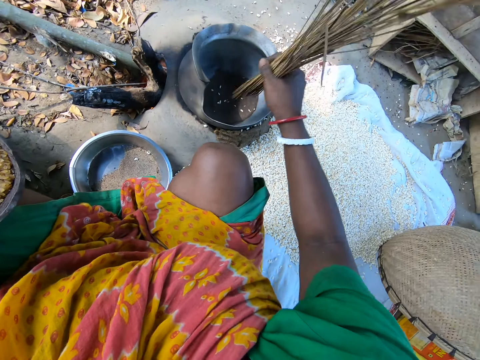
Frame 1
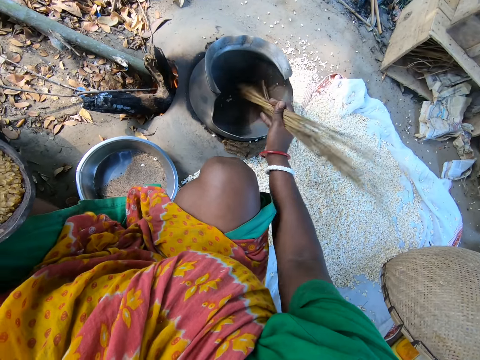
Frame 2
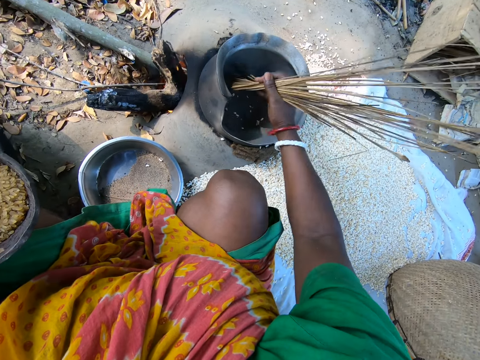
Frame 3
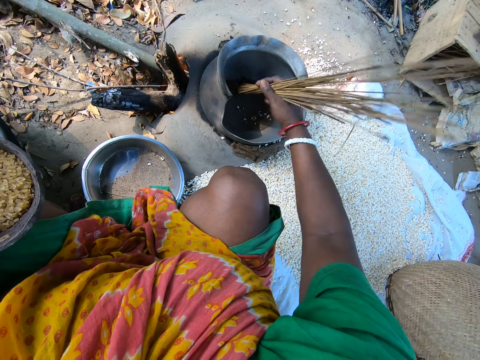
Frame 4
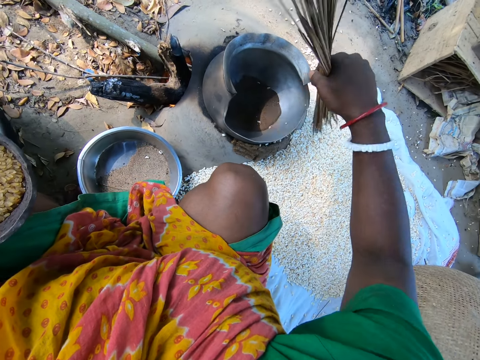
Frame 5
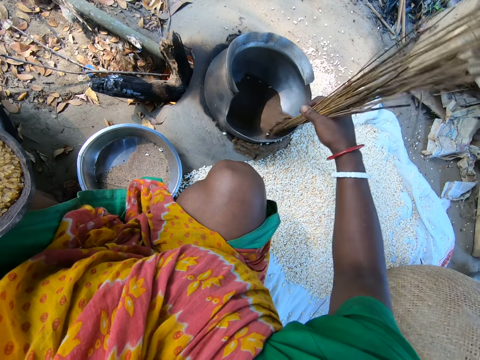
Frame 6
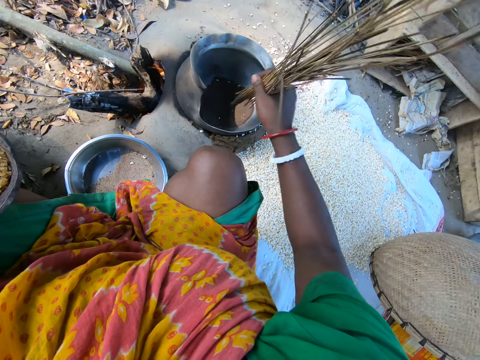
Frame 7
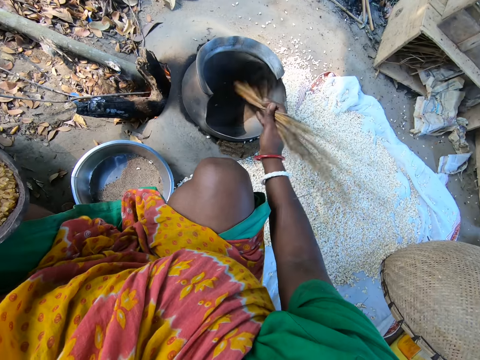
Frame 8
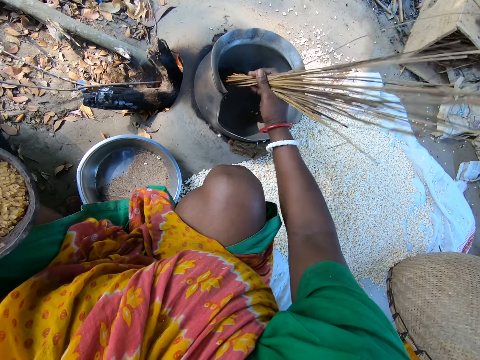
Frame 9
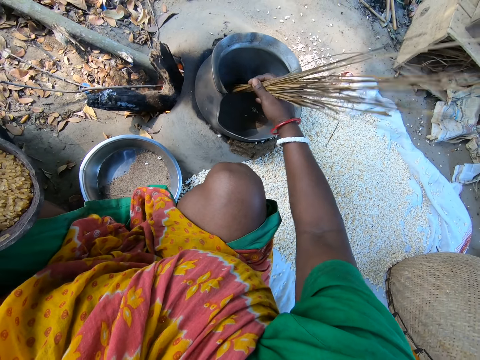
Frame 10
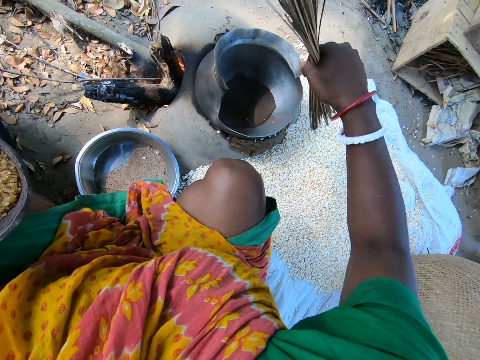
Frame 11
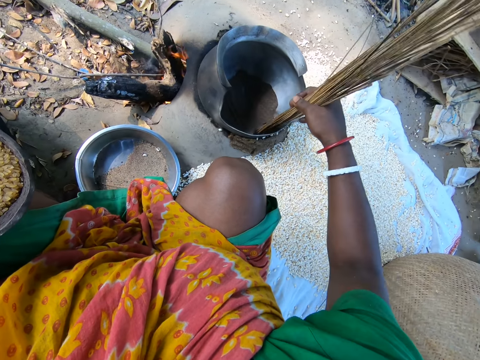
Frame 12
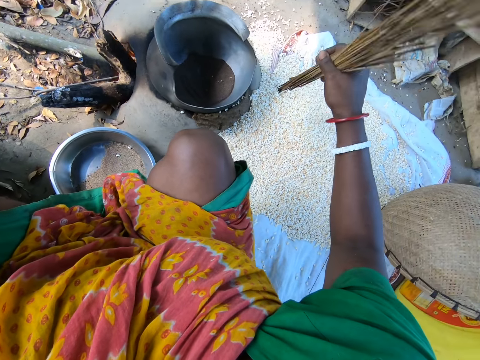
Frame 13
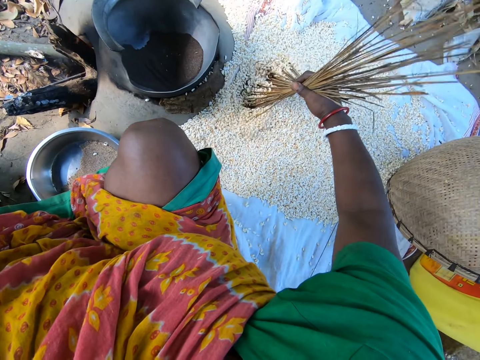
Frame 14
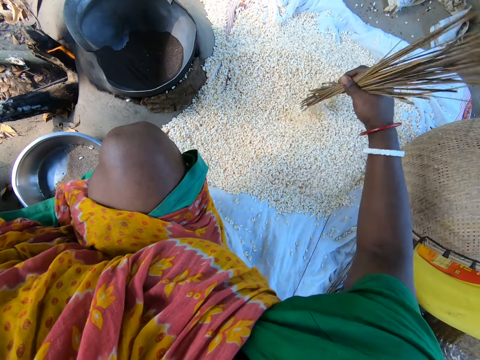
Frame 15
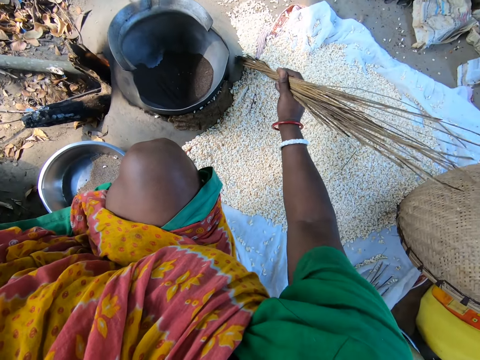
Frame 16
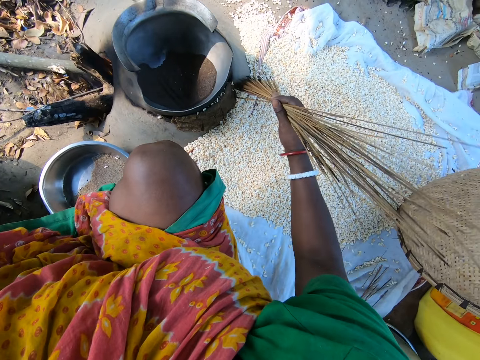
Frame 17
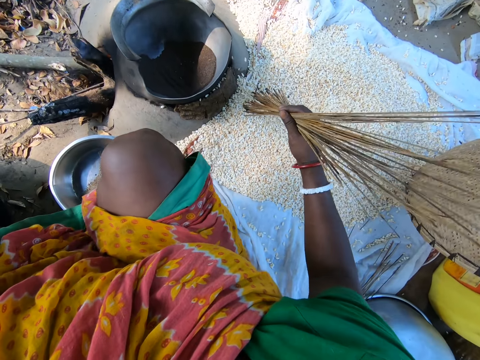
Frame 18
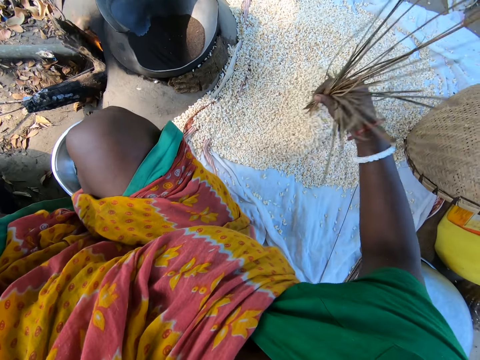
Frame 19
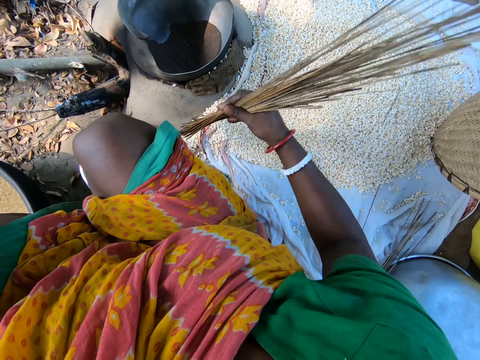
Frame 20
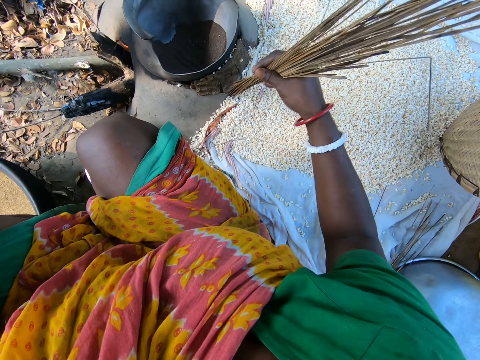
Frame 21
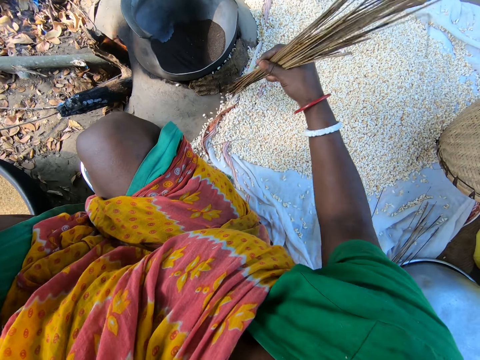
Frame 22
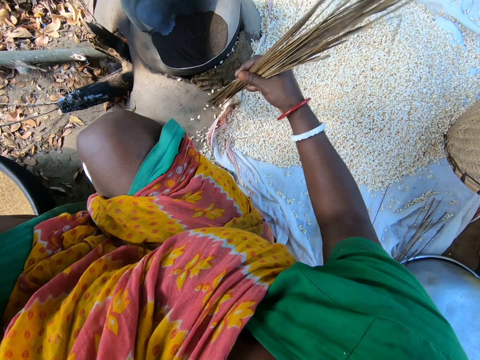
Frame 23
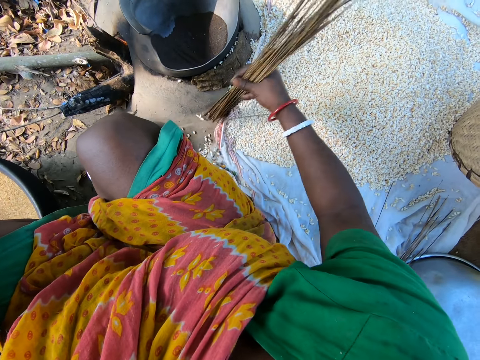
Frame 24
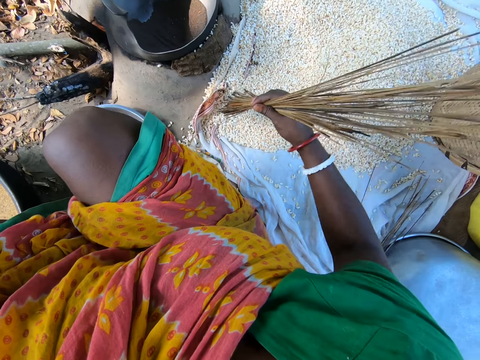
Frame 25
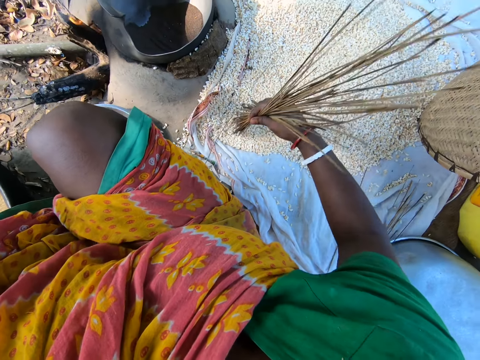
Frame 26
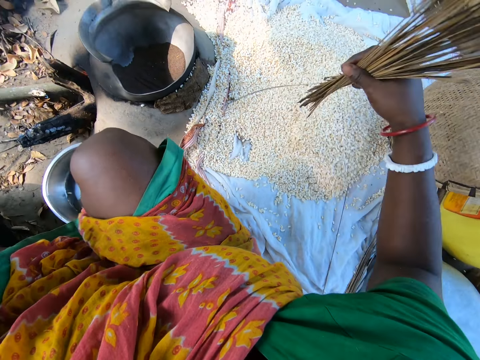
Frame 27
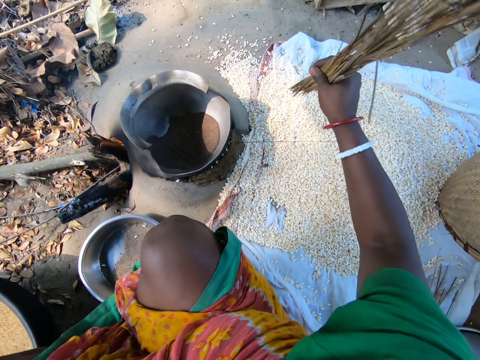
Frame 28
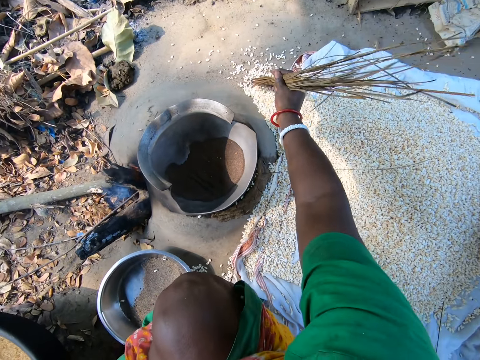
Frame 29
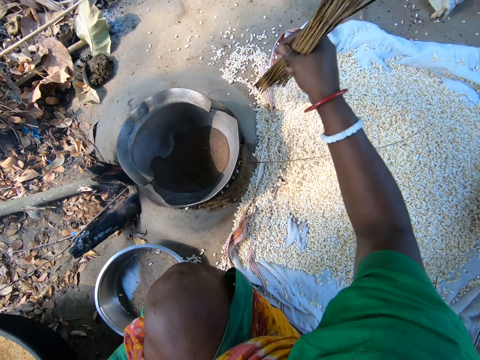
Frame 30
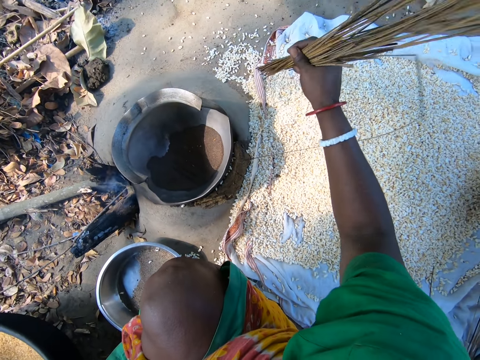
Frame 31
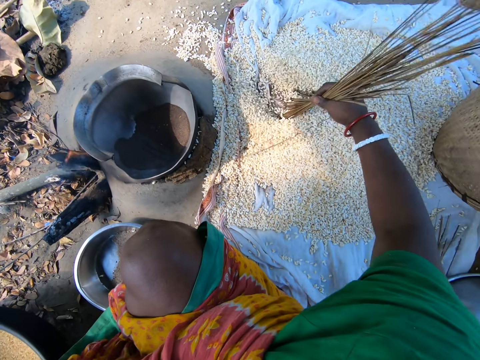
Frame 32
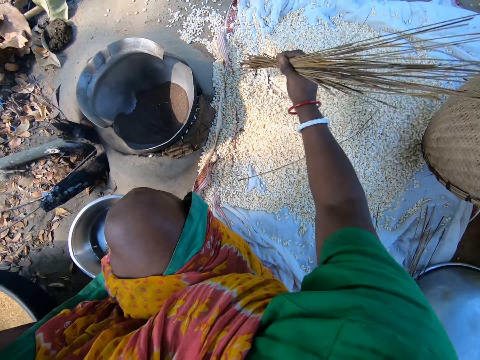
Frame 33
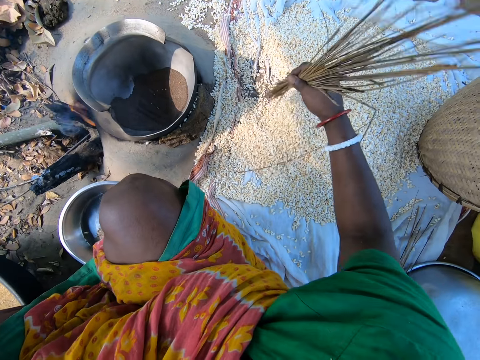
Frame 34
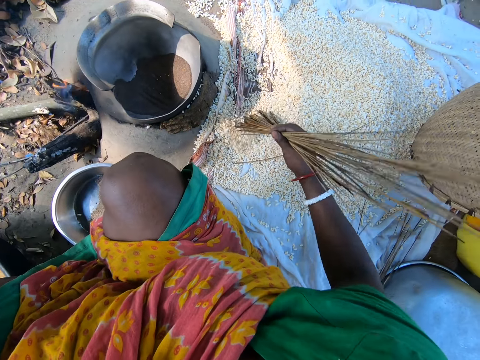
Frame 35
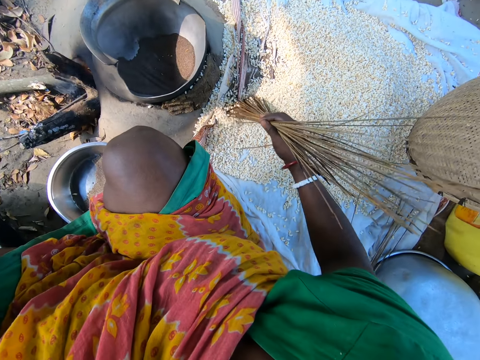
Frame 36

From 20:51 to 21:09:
The camera wearer stirs something in the pot. They pour cereals from the pot to the ground with the broom. They stir something in the pot. They pour the cereals from the pot to the ground with the broom. They spread the cereals on the ground with the broom. They gather the cereals on the sack. They wipe the cereals from the ground to the sack.

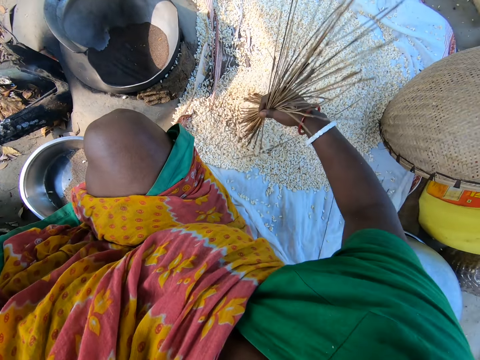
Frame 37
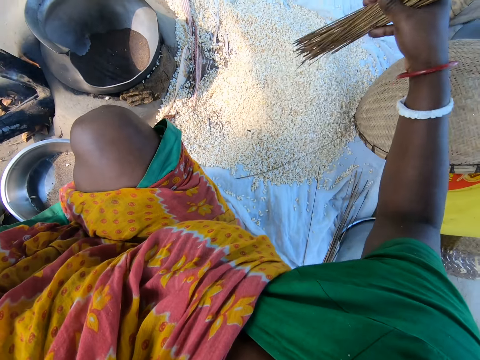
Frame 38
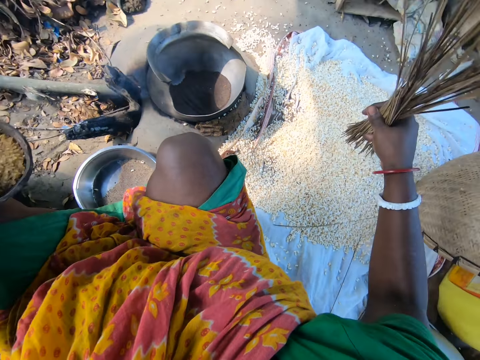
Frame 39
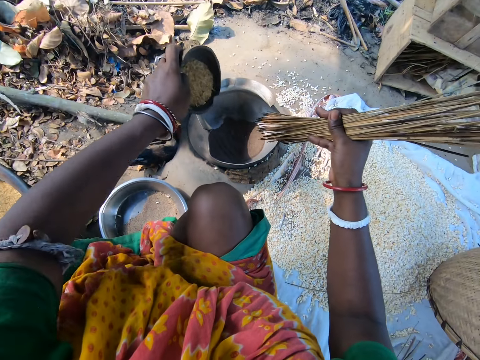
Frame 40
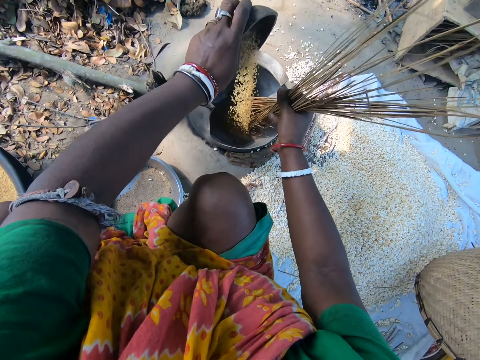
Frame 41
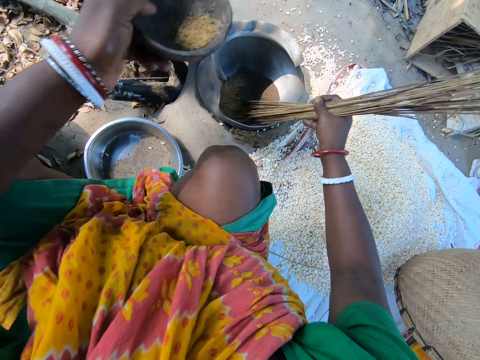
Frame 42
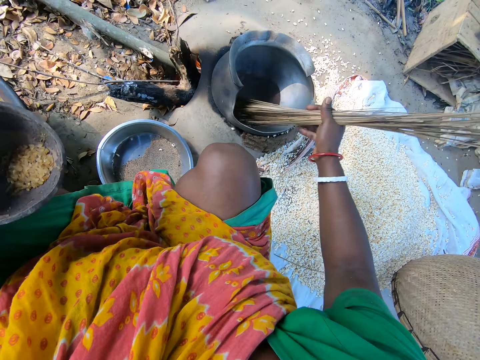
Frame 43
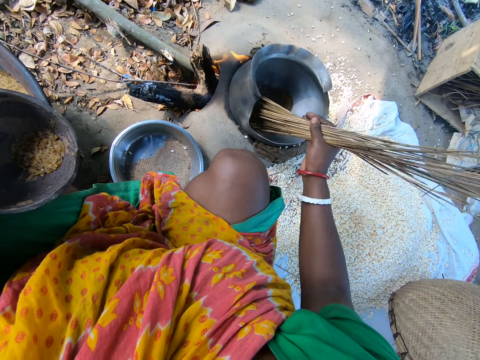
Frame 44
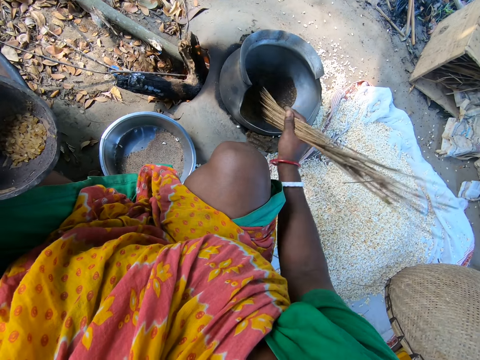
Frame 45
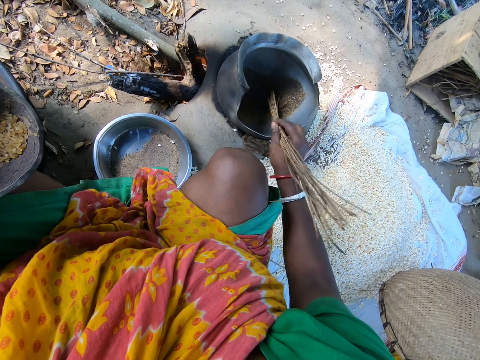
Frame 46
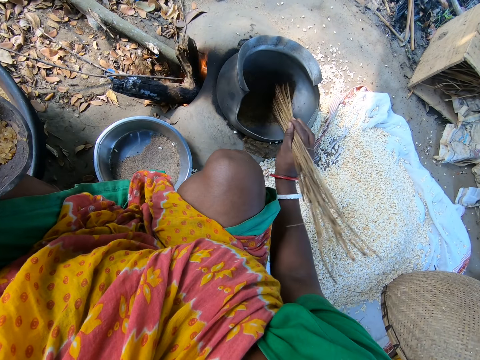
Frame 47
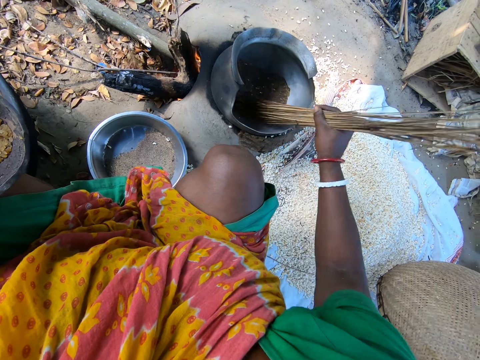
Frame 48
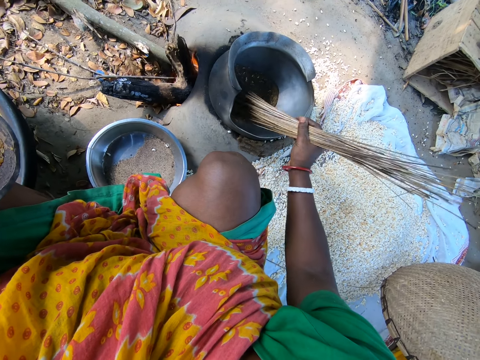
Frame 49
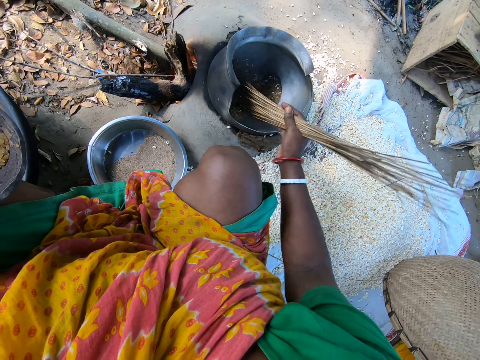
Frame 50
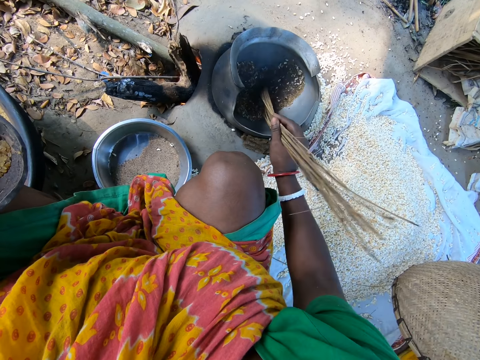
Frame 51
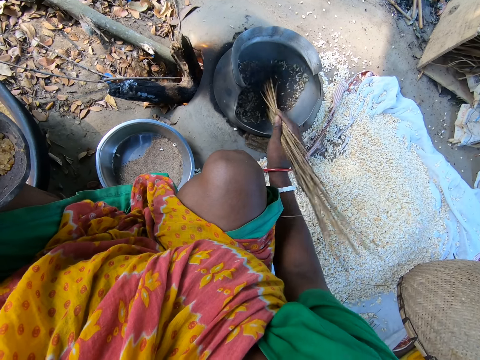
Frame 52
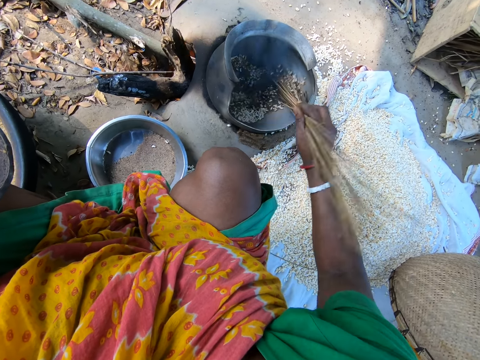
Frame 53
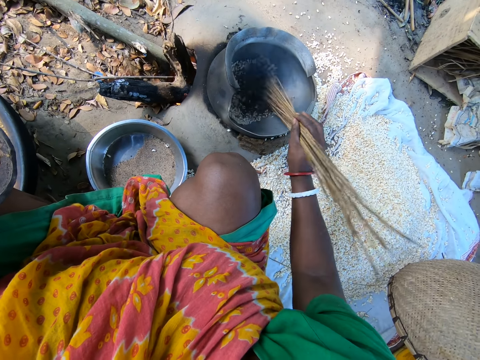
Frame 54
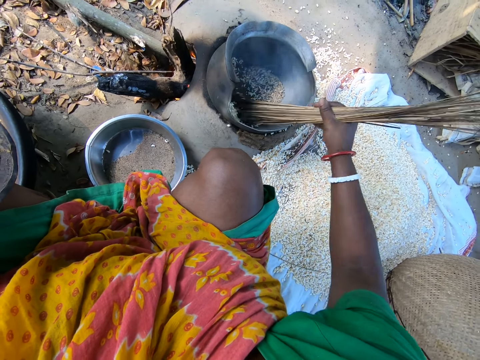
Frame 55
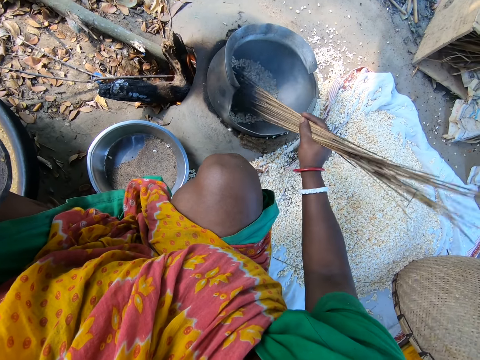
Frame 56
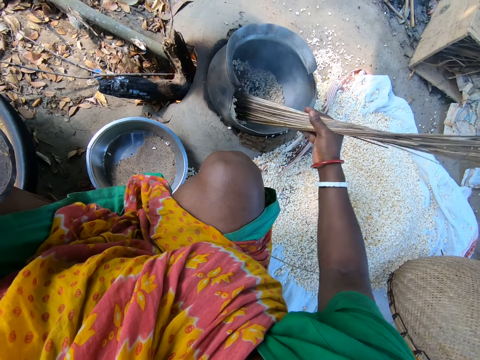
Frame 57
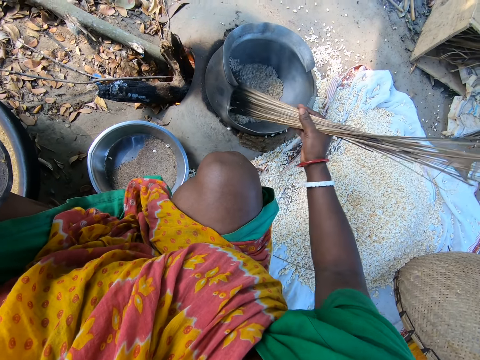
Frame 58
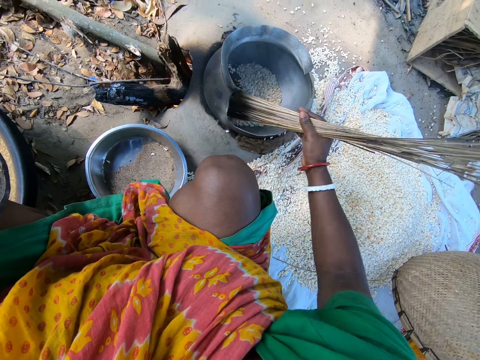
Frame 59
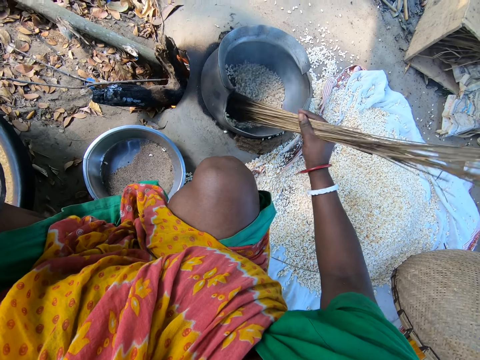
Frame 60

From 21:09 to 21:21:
The camera wearer gathers cereals on the sack. They sand roast popcorn in a metal pot. They pour the cereals from the bowl into the pot on fire. They stir the cereals in the pot with the broom.
